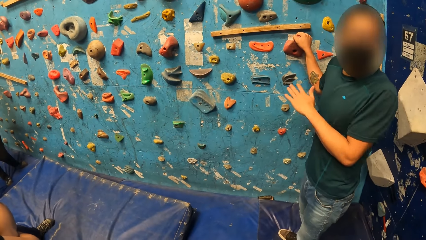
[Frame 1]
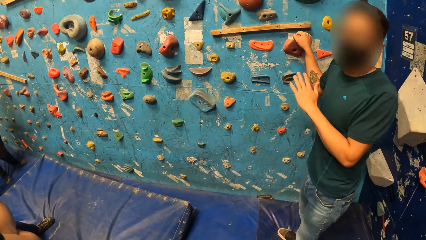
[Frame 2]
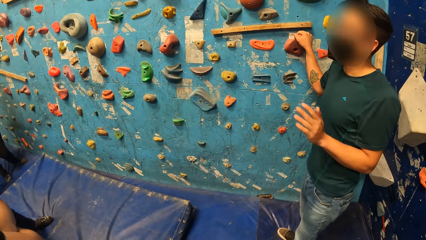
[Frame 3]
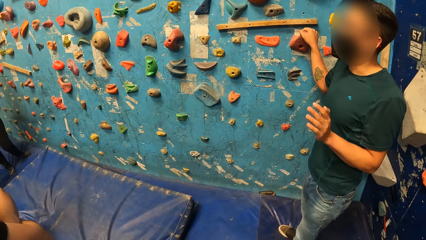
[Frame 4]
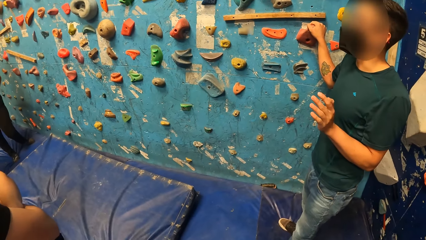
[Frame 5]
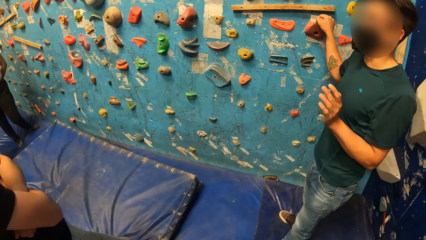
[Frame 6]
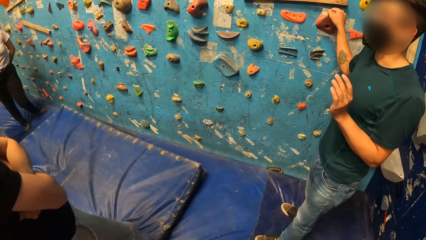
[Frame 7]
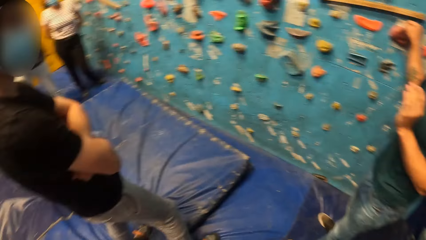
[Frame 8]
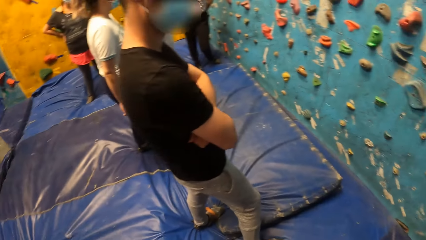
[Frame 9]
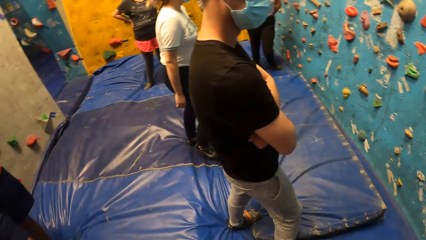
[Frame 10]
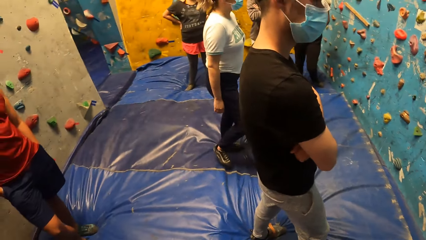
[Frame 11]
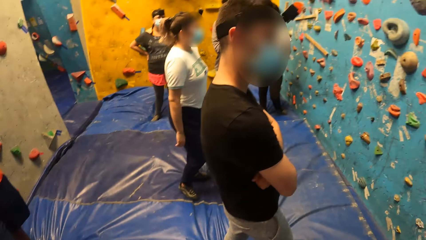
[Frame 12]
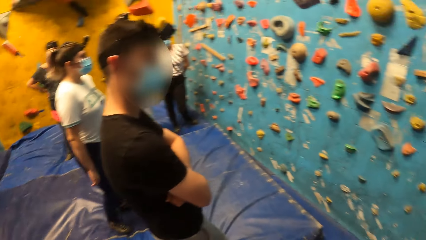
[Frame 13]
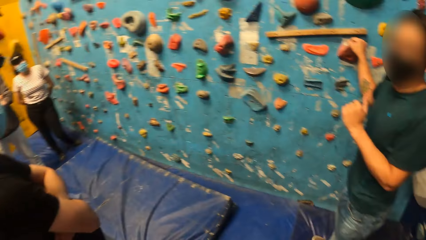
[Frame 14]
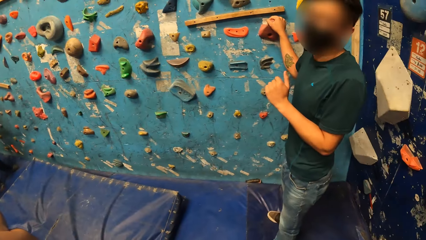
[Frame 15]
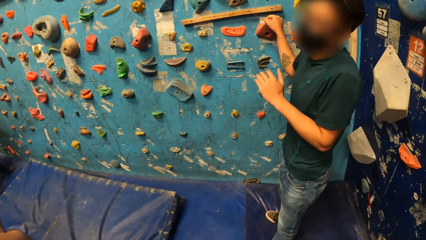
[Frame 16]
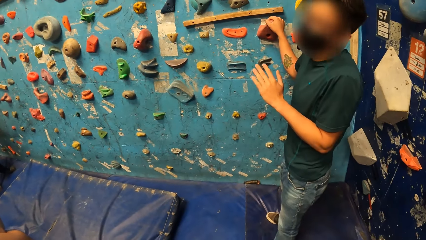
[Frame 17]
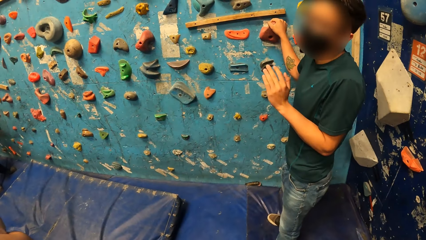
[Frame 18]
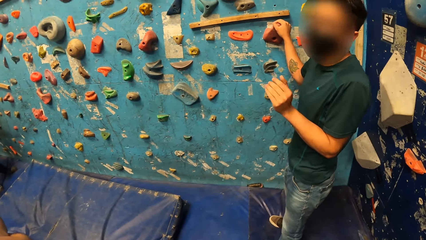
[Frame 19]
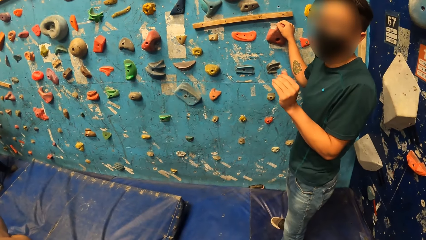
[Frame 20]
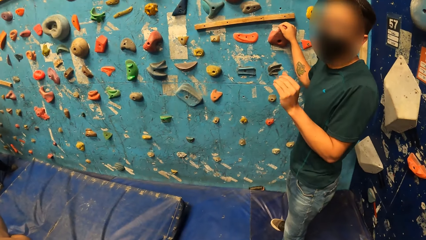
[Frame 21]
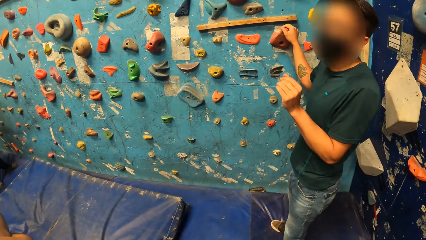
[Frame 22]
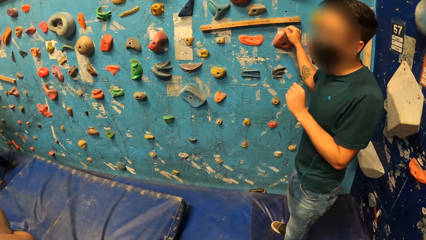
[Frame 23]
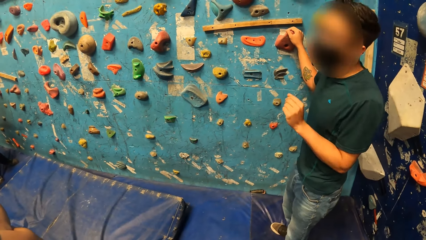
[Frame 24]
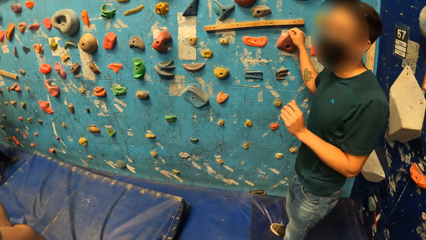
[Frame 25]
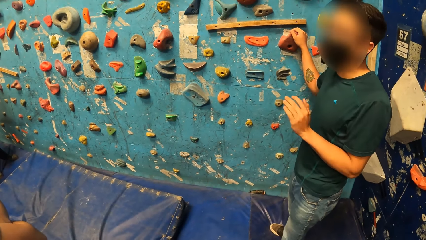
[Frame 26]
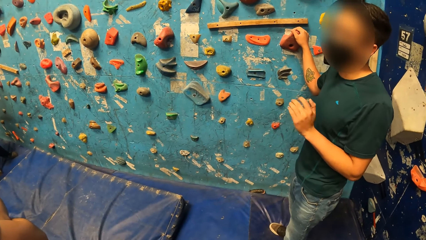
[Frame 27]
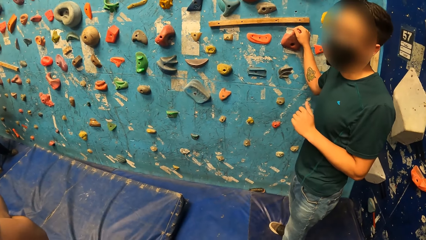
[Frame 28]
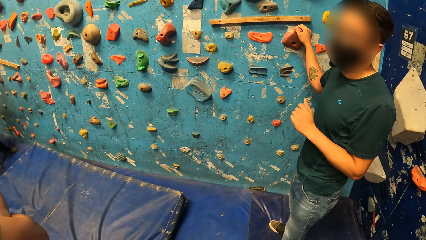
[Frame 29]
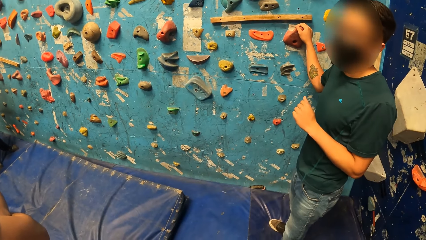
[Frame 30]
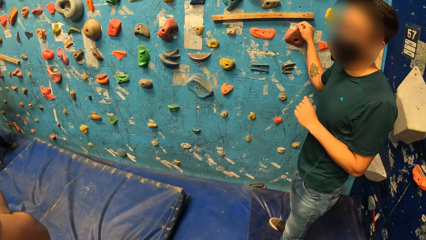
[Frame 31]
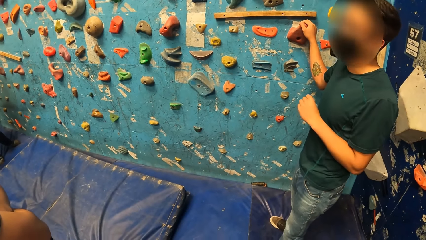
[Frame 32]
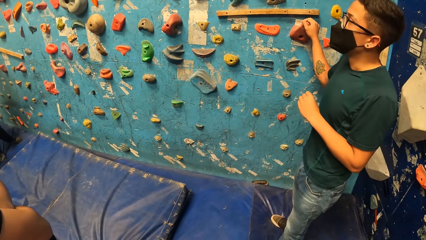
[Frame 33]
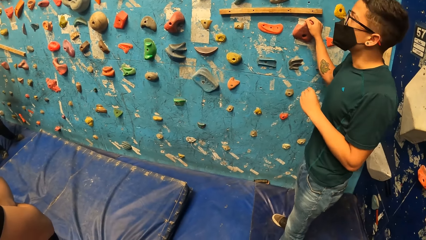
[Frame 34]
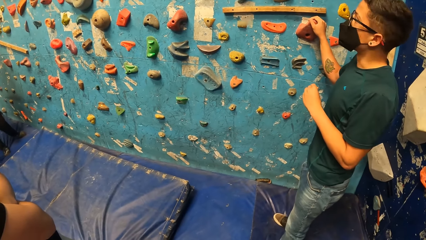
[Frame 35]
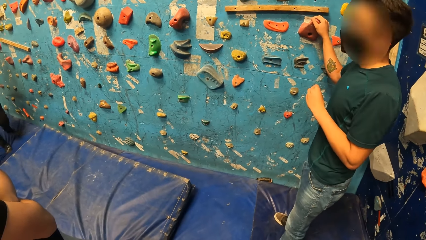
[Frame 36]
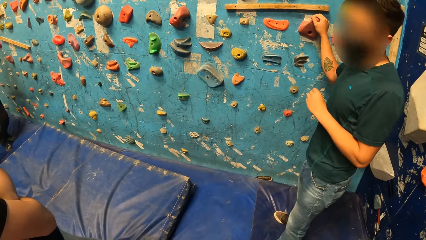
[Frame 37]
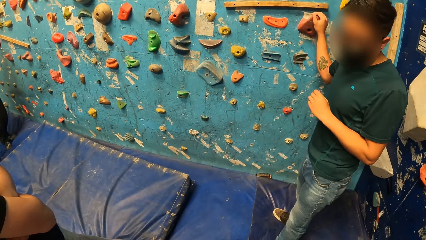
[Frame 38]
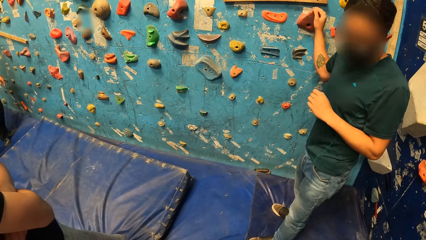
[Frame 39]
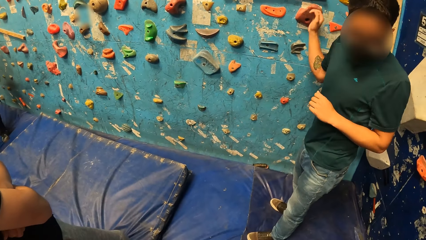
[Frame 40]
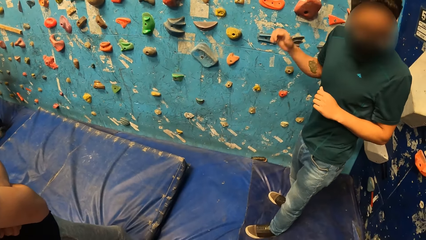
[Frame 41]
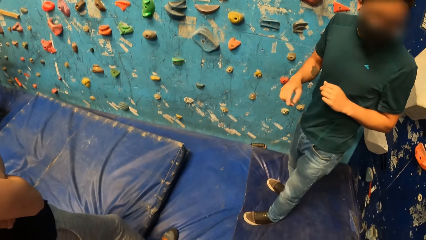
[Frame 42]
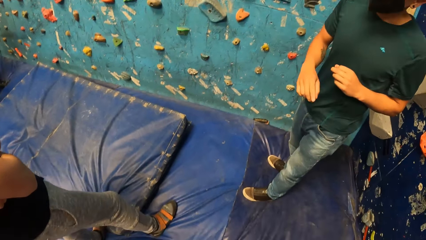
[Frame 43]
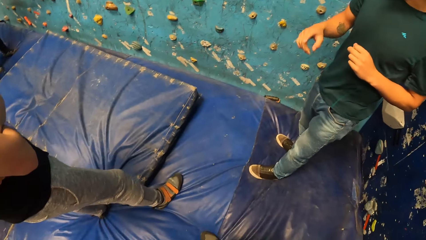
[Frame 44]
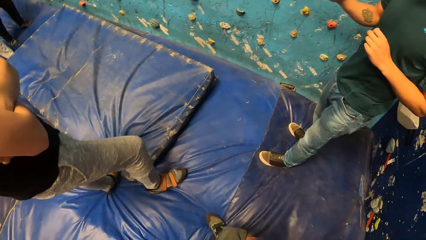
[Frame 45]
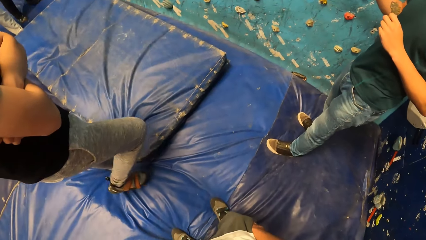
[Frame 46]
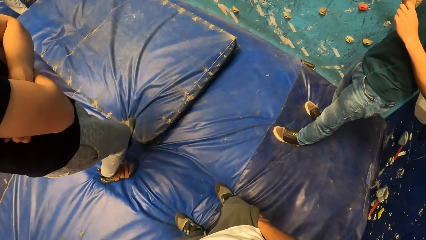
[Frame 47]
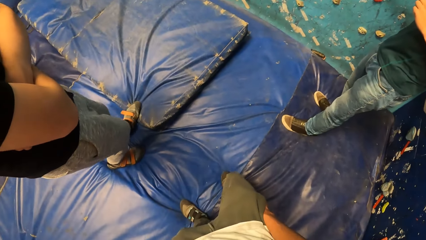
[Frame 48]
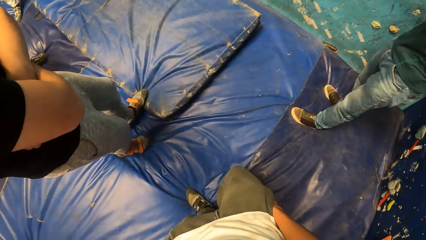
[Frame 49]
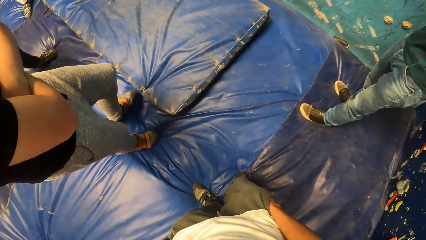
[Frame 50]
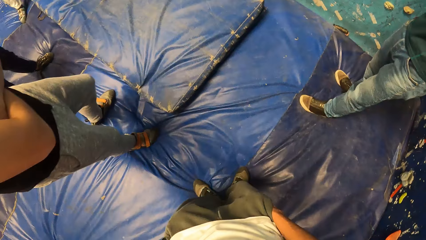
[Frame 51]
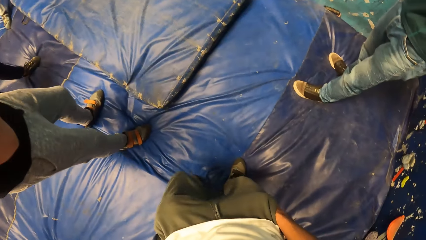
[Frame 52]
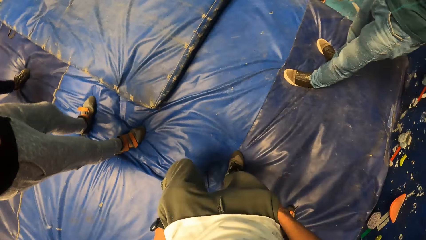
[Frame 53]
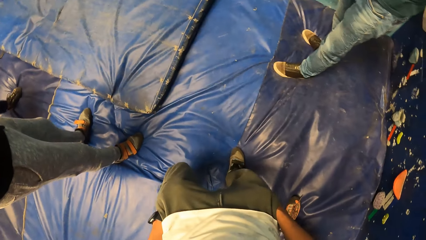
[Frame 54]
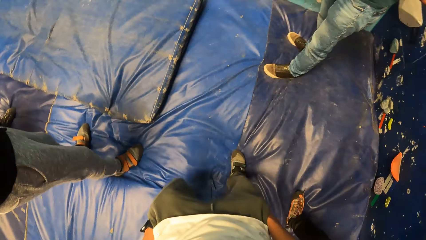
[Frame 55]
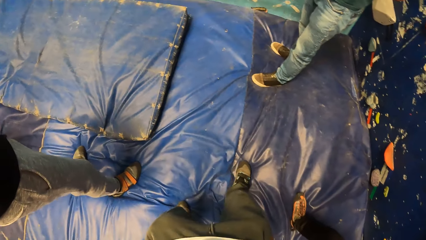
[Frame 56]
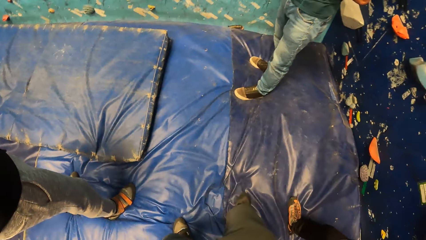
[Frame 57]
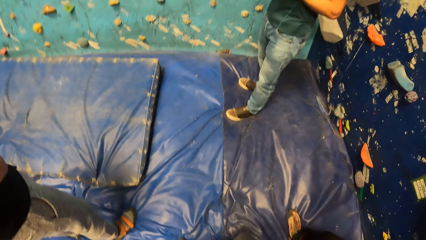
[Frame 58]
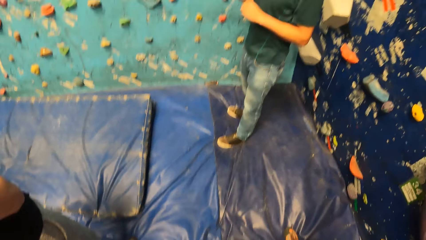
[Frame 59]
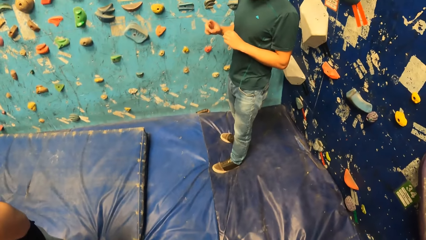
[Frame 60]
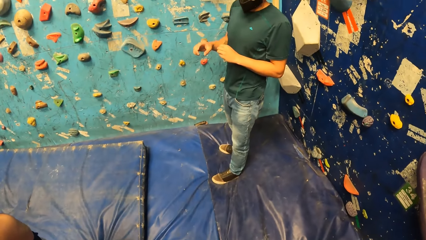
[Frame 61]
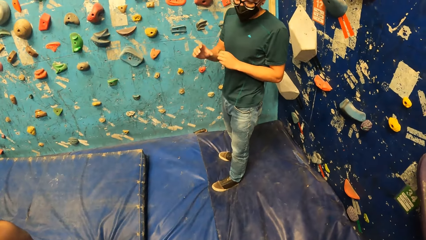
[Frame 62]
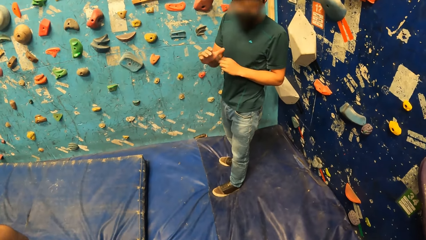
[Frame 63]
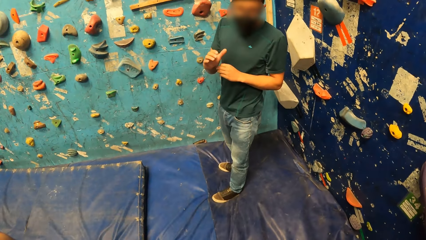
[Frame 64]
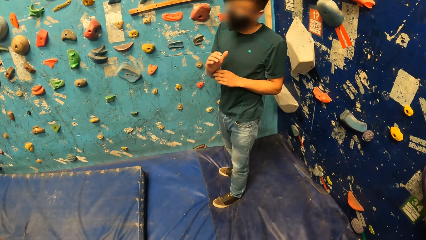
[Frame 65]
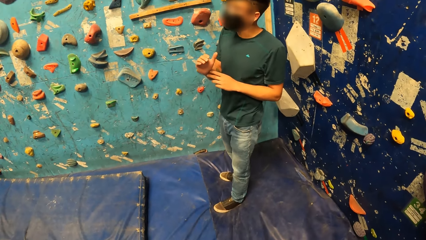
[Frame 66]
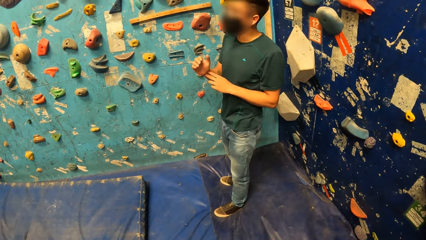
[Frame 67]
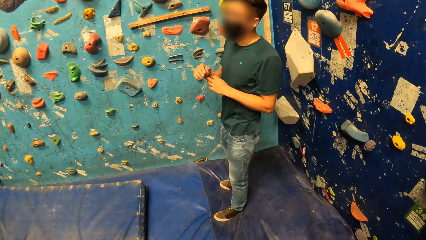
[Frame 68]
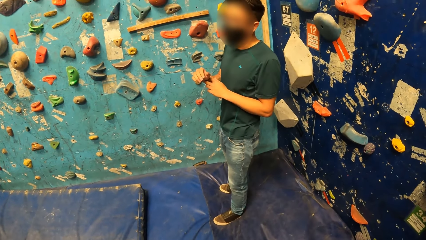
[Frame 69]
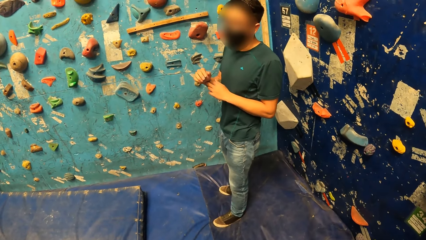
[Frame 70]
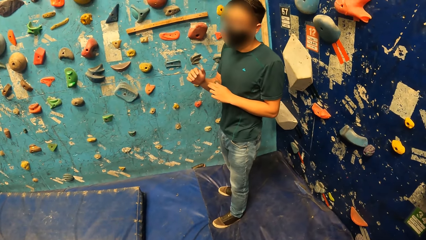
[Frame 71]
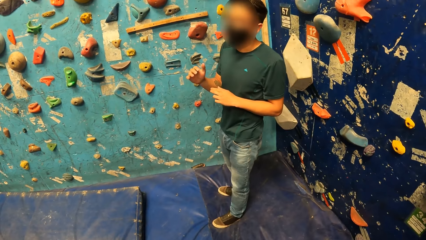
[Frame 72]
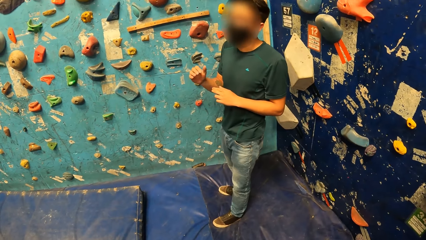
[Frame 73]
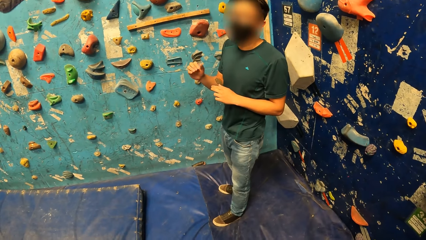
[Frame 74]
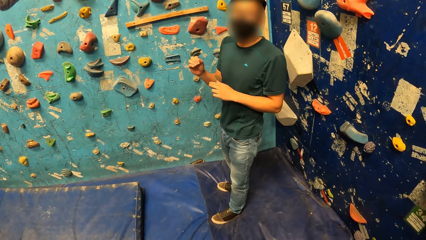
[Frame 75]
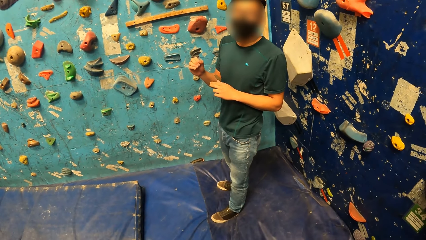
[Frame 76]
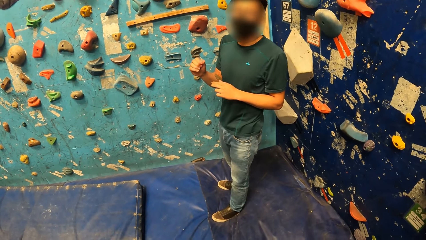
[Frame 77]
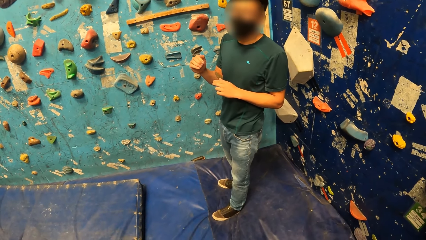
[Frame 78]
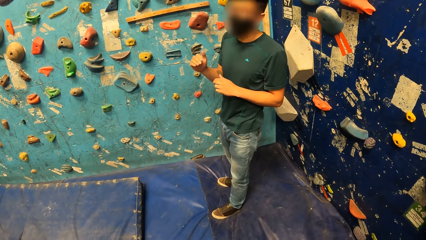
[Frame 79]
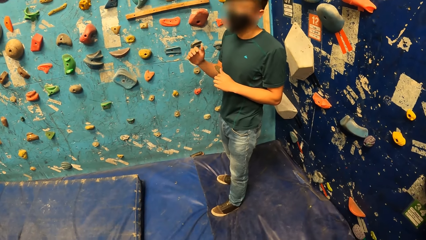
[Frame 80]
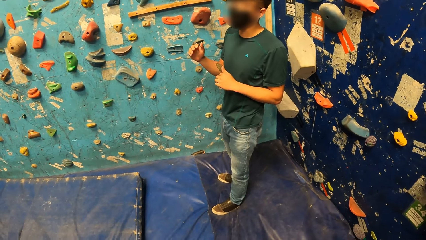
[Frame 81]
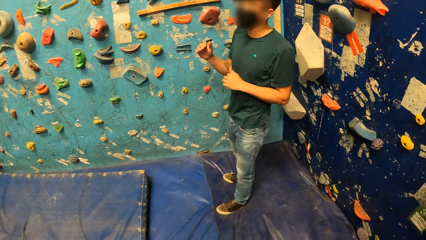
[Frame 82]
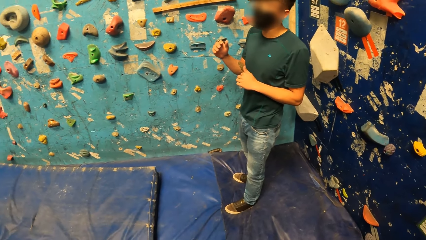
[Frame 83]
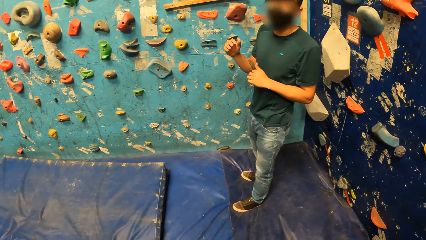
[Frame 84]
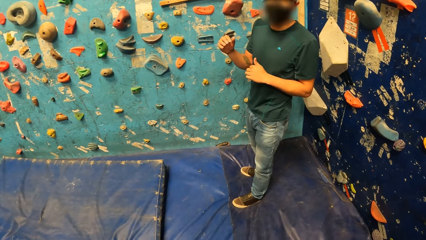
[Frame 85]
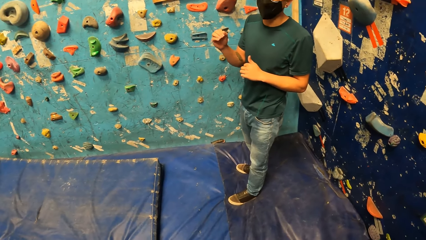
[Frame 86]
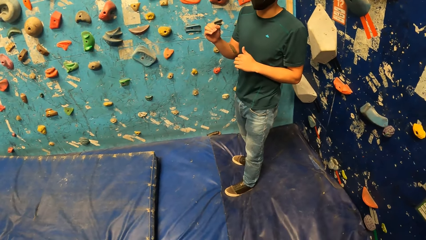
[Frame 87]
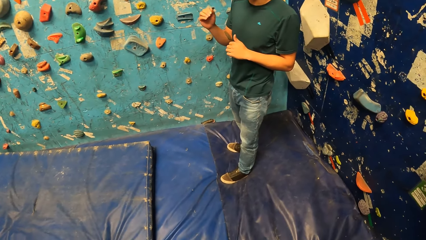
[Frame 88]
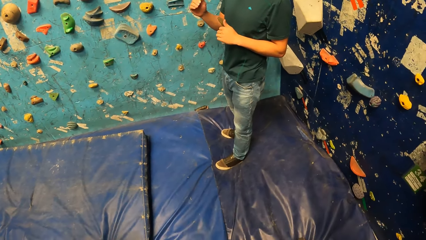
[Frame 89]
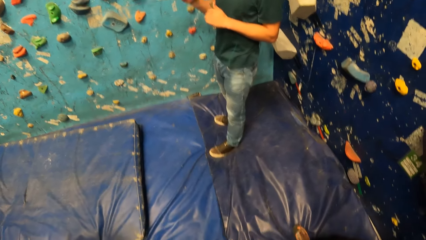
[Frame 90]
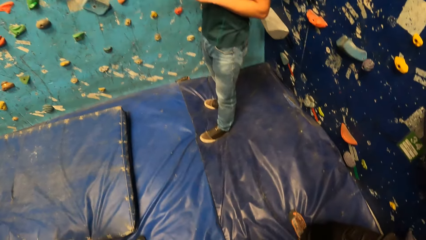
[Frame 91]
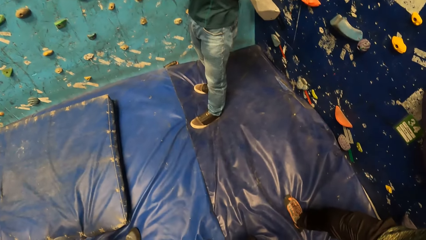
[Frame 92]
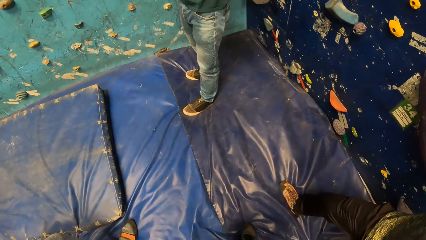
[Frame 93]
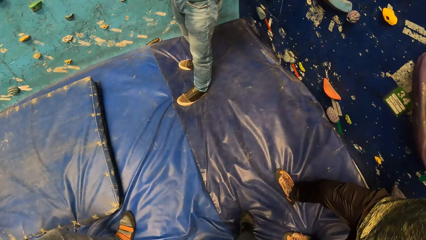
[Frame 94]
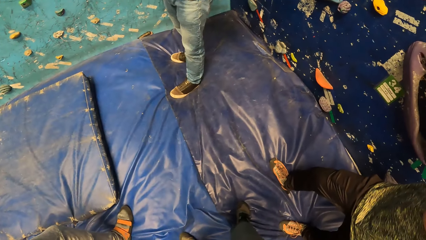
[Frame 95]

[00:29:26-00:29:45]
The camera wearer looks around. A man instructs the camera wearer and the group. The camera wearer adjusts his position. The man instructs the camera wearer and the group.
